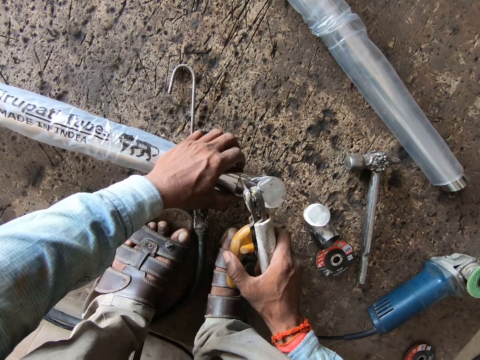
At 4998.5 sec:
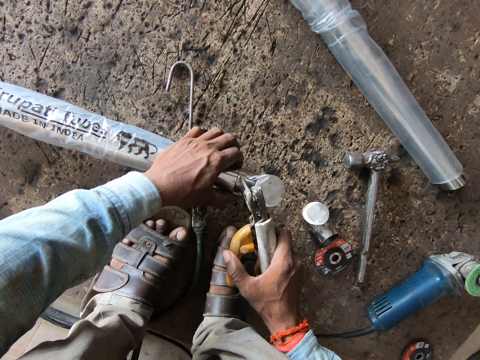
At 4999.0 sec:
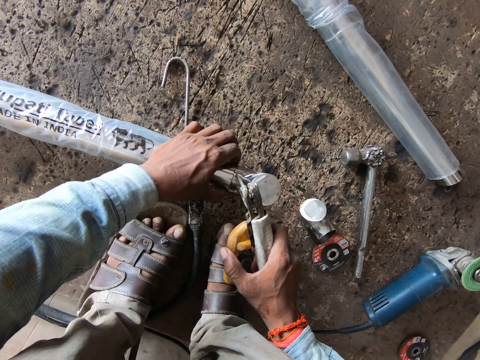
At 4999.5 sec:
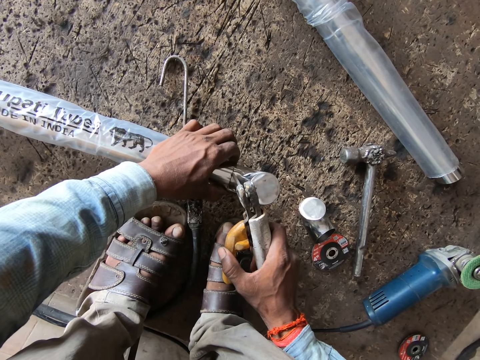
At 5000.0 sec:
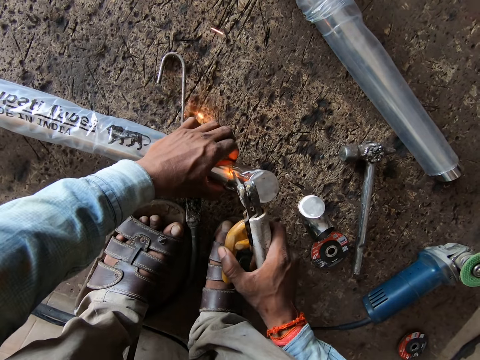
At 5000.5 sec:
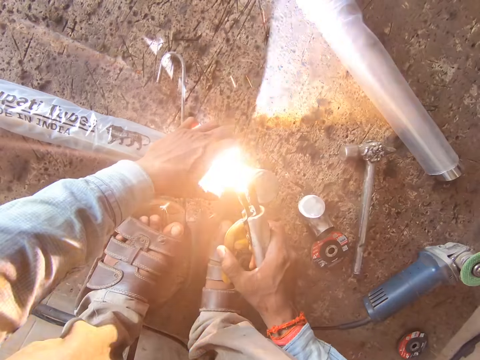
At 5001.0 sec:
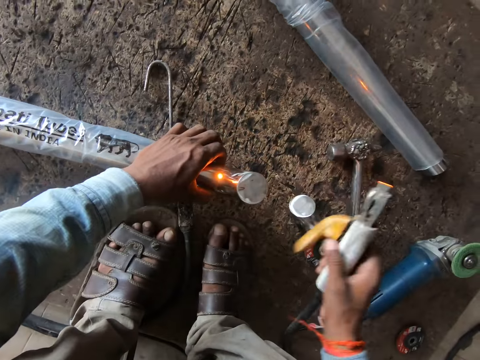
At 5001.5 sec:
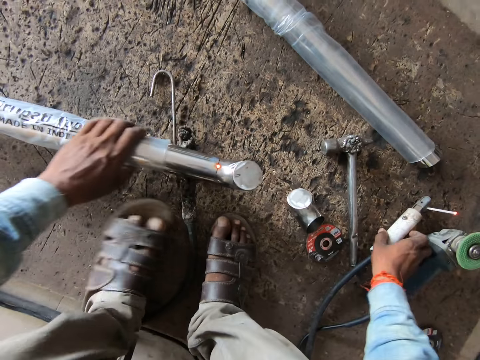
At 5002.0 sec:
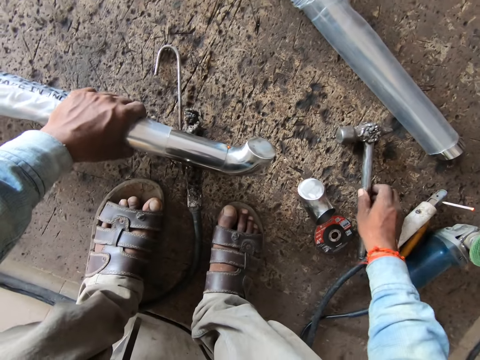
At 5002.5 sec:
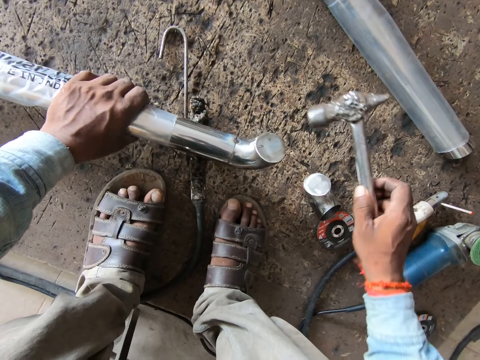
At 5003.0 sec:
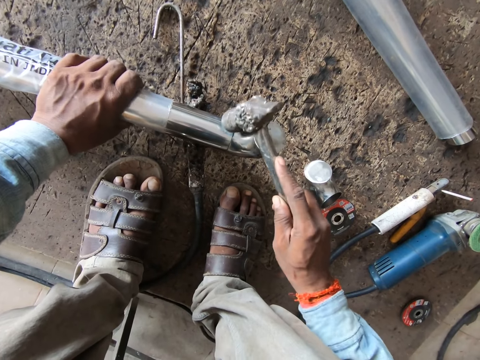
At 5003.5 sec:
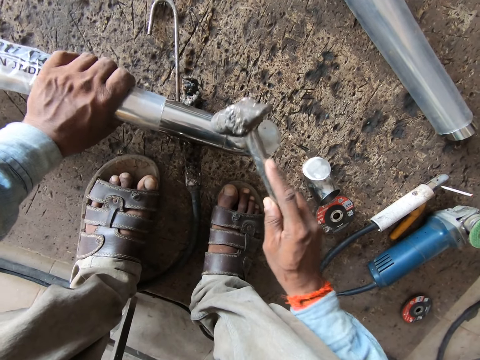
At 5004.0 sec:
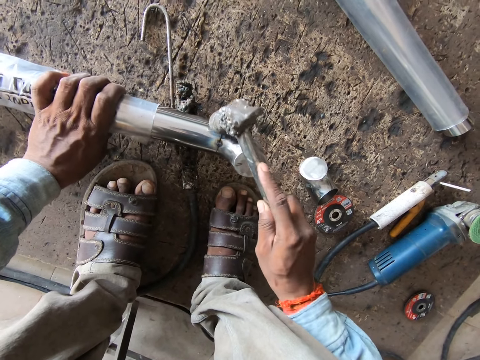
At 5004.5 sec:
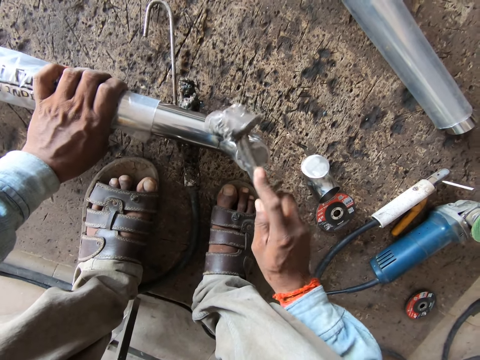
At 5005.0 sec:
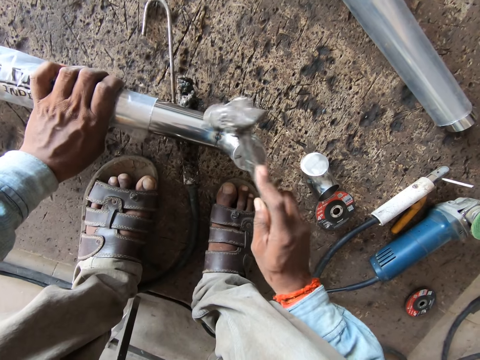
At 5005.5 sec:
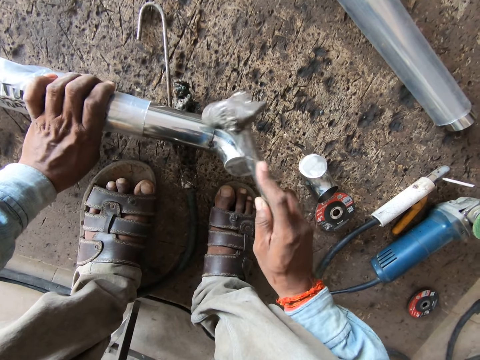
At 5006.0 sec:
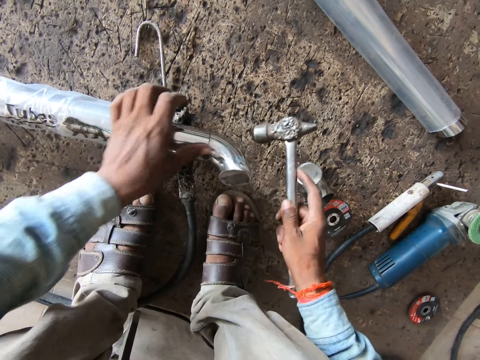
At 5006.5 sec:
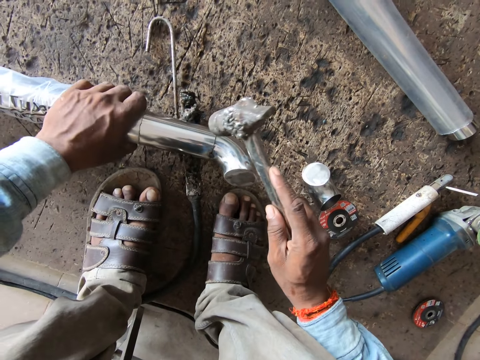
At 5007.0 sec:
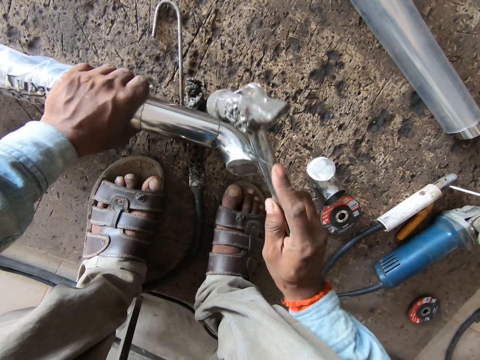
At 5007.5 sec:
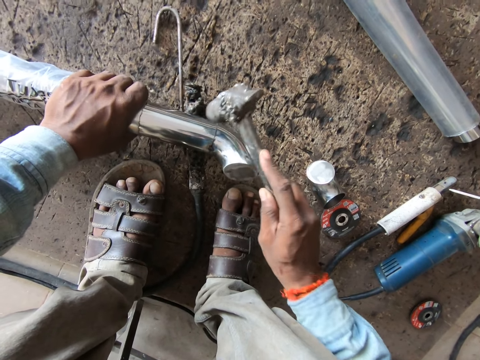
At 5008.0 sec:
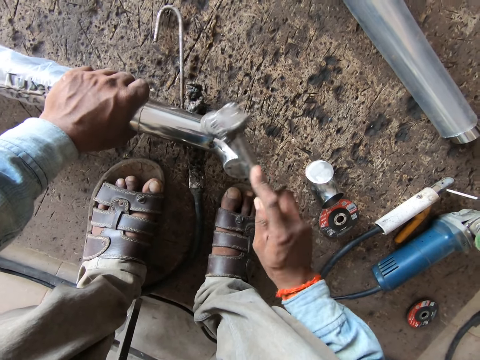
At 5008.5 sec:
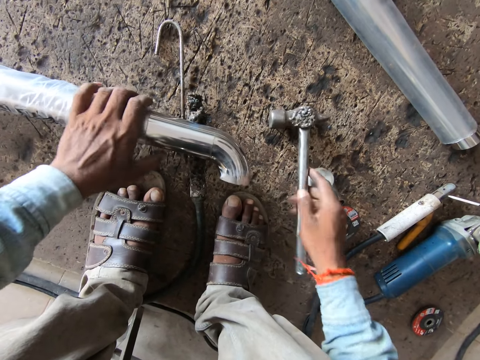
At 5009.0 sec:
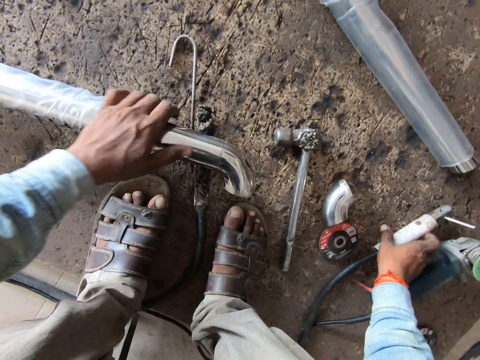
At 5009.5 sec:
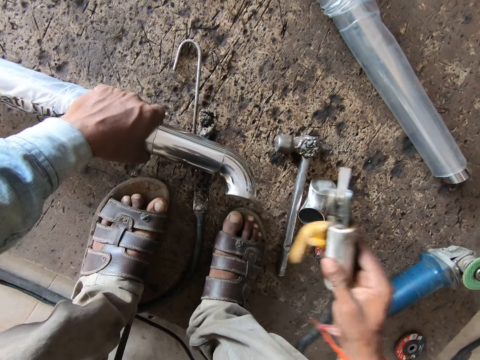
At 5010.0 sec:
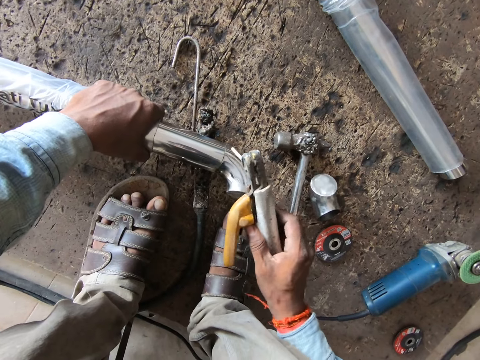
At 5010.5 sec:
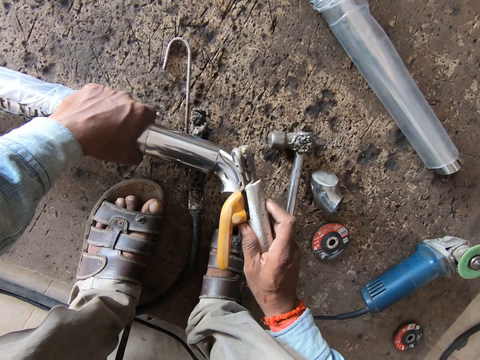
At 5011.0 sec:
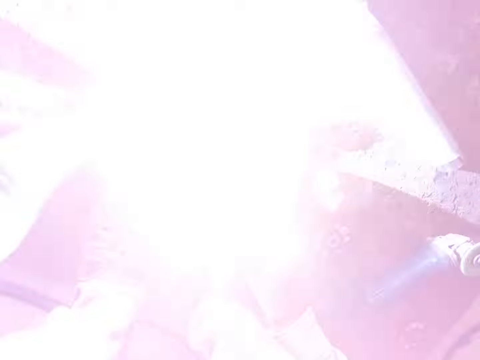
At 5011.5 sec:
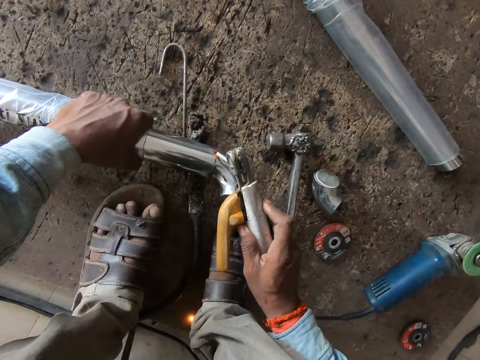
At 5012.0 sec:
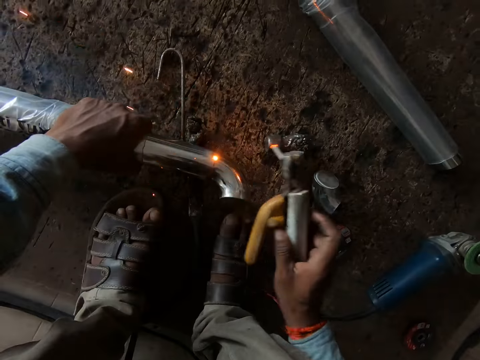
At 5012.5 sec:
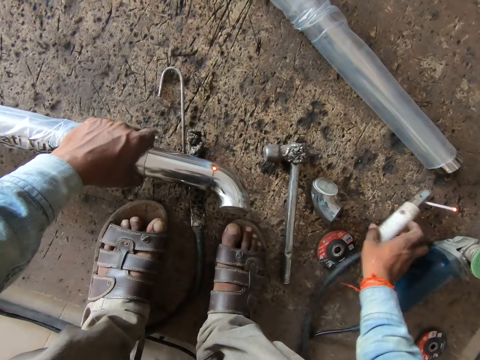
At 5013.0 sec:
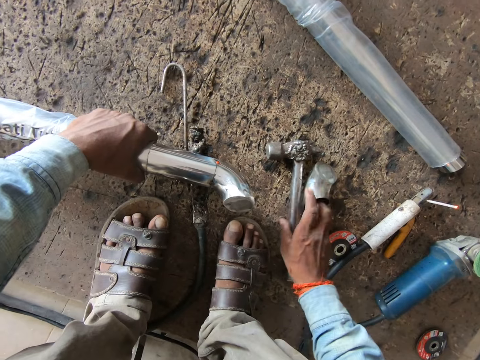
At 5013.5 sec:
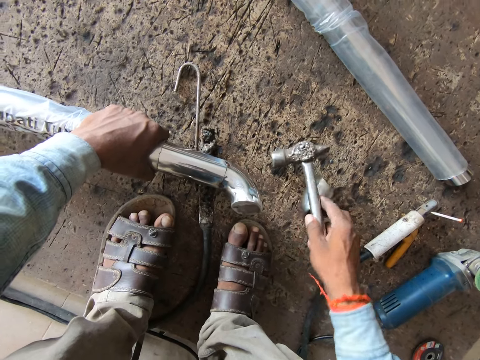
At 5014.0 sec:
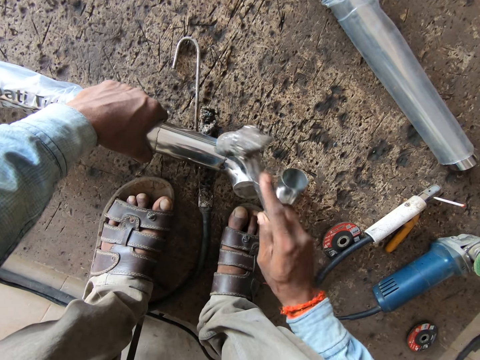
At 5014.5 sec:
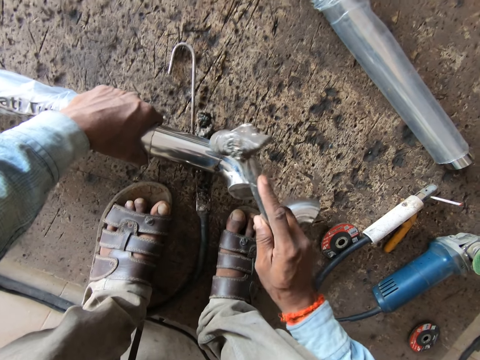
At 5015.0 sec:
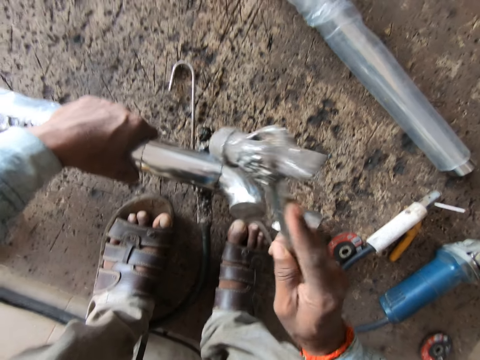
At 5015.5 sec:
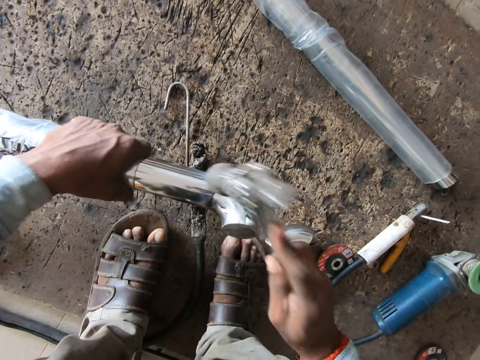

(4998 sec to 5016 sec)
The camera wearer welds the metal pipe to the metal tube on the floor with the welding machine in his right hand. He adjusts the nylon on the metal tube on the floor with his left hand. He drops the welding machine on the floor with his right hand. He picks the hammer from the floor with his right hand. He hits the metal tube on the floor with the hammer in his right hand. He drops the hammer on the floor with his right hand. He picks the welding machine from the floor with his right hand. He welds the metal pipe to the metal tube on the floor with the welding machine in his right hand. He drops the welding machine on the floor with his right hand. He picks the hammer from the floor with his right hand. He hits the metal tube on the floor with the hammer in his right hand.

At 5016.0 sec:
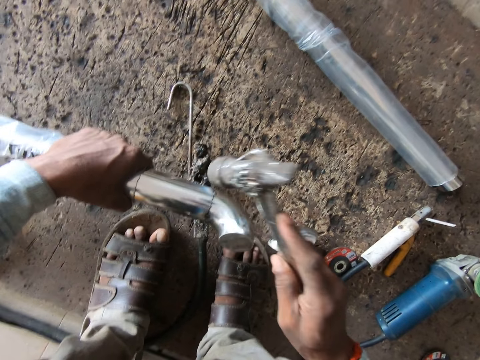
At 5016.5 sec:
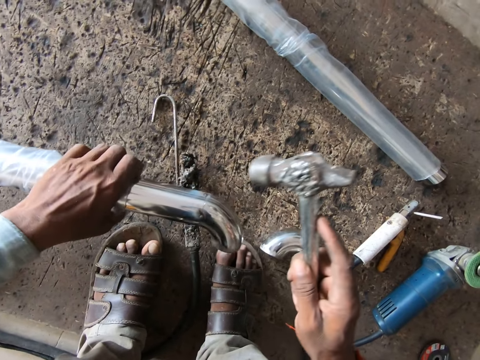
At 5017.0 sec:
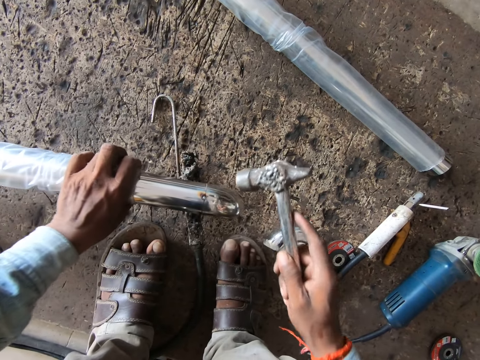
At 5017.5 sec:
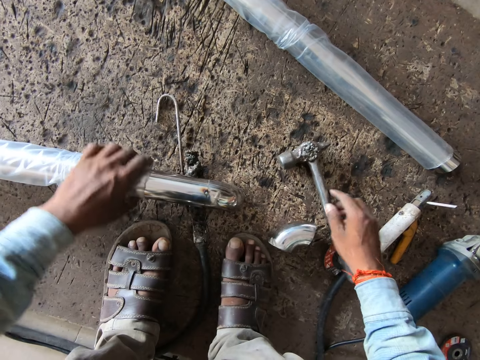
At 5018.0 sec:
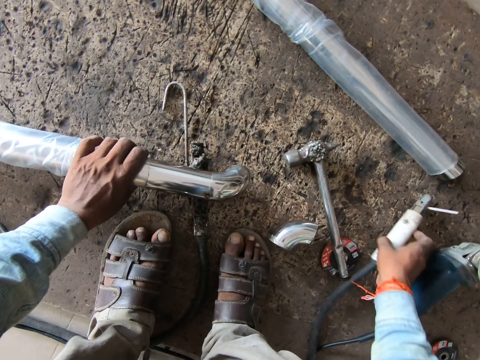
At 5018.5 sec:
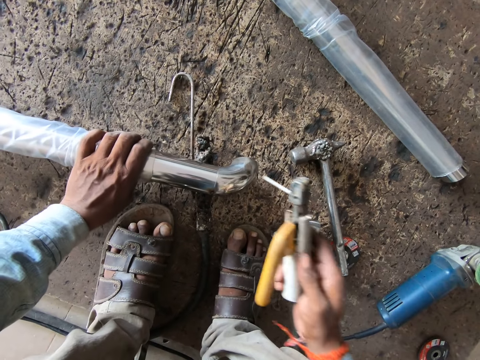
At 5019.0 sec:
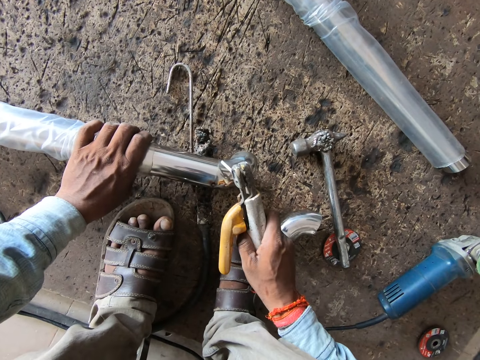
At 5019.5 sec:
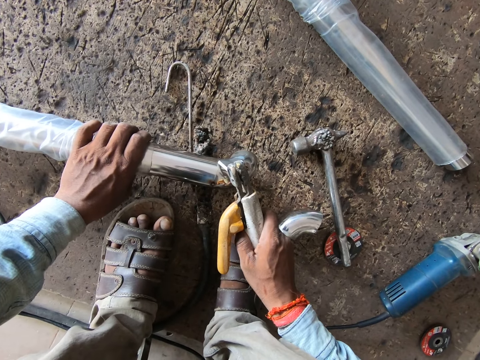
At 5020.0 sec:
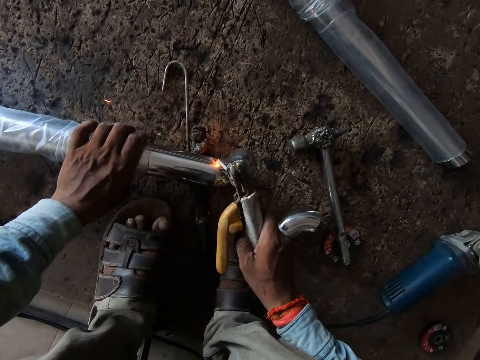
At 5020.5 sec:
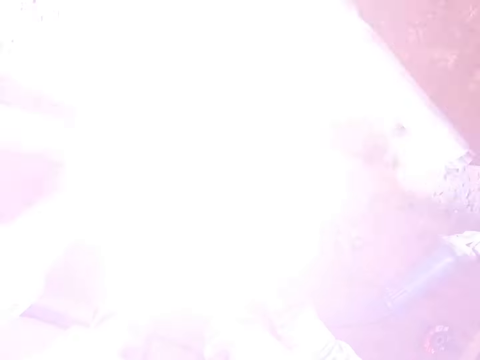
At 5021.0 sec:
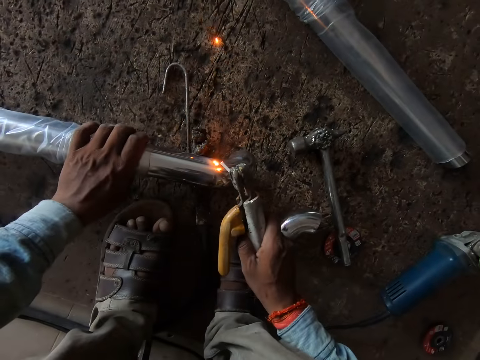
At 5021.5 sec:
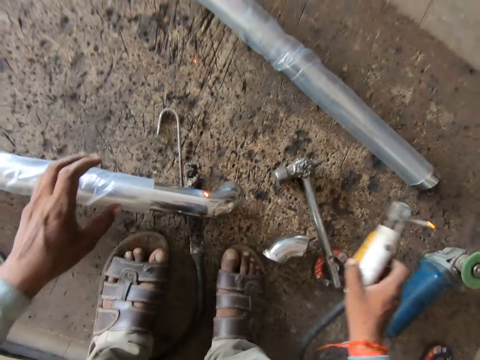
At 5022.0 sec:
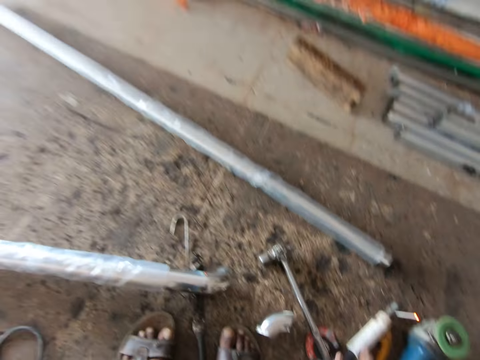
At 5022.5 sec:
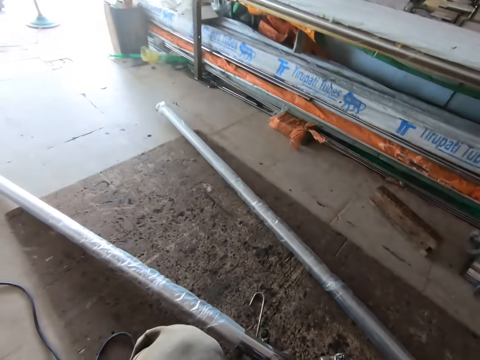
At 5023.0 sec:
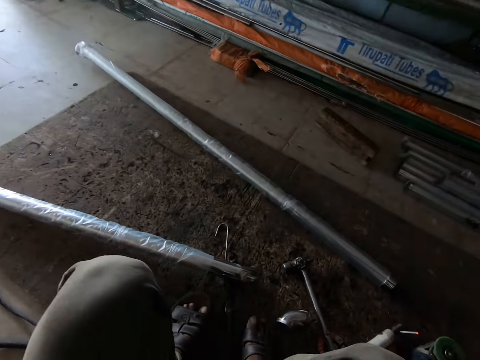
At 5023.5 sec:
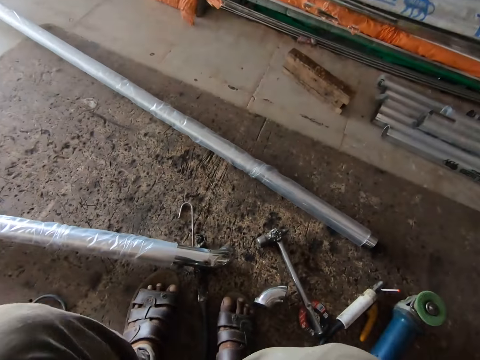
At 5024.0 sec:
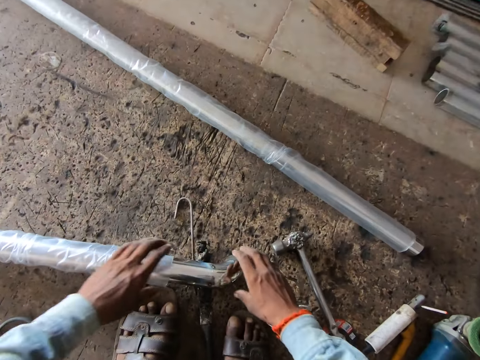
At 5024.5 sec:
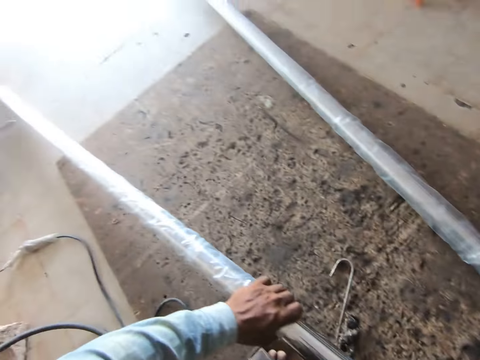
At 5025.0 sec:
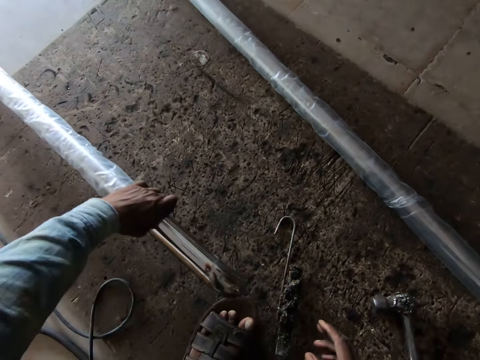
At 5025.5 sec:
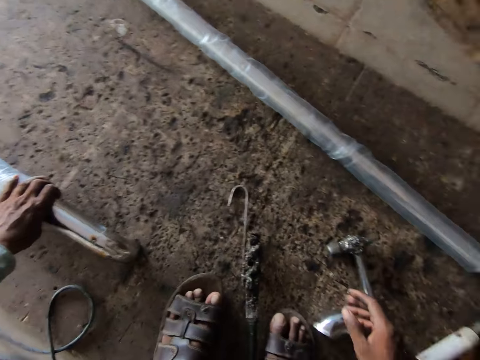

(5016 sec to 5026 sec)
The camera wearer drops the hammer on the floor with his right hand. He picks the welding machine from the floor with his right hand. He welds the metal pipe to the metal tube on the floor with the welding machine in his right hand. He drops the welding machine on the floor with his right hand. He adjusts the metal tube on the floor with his left hand.
